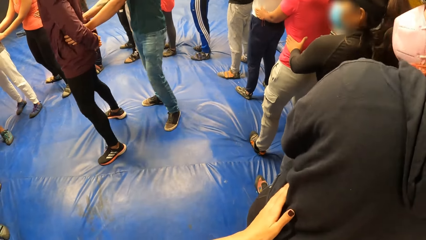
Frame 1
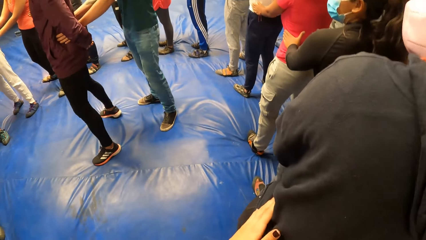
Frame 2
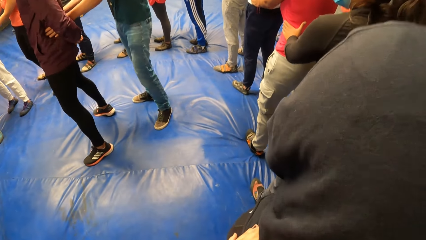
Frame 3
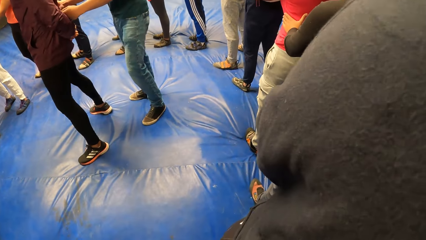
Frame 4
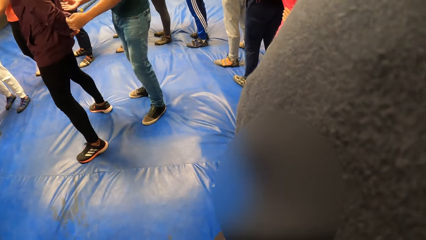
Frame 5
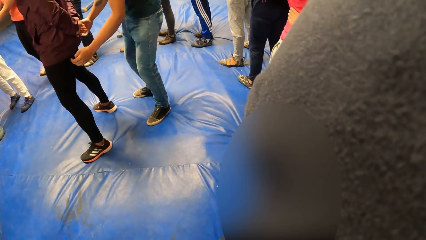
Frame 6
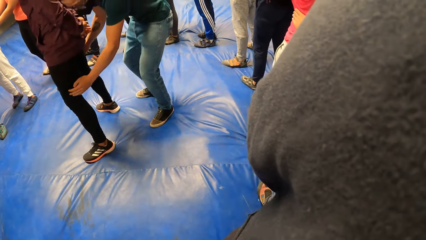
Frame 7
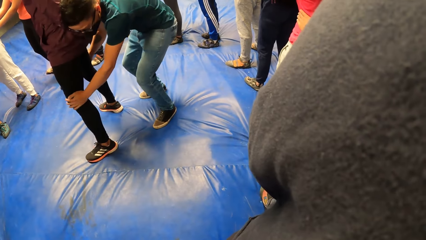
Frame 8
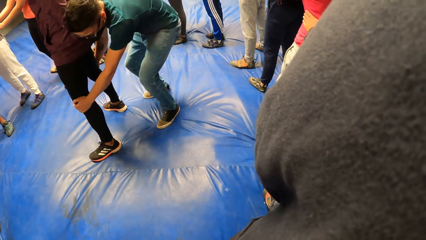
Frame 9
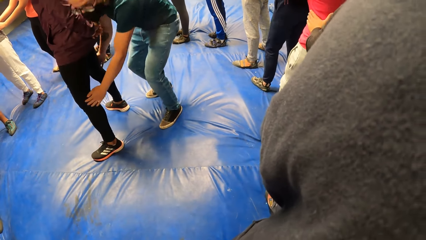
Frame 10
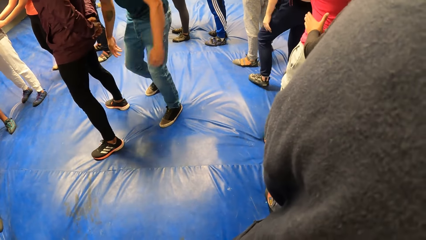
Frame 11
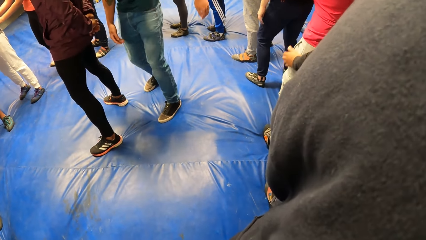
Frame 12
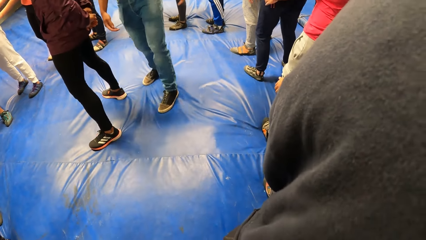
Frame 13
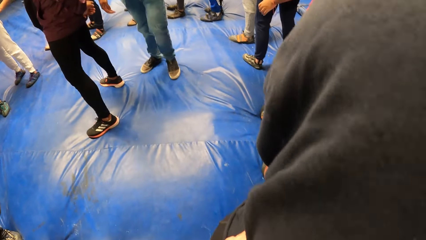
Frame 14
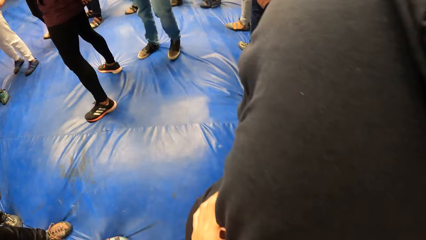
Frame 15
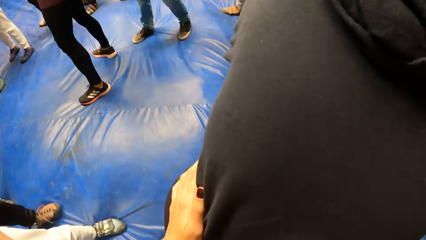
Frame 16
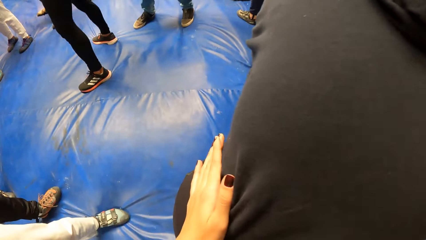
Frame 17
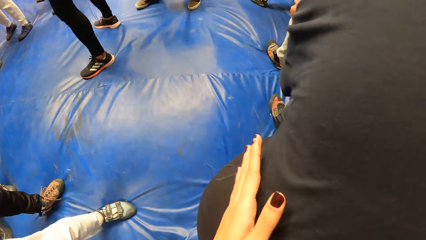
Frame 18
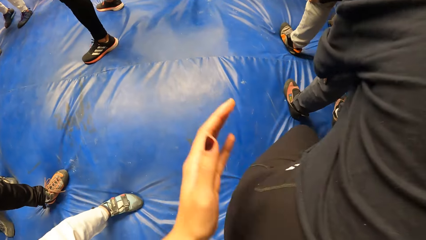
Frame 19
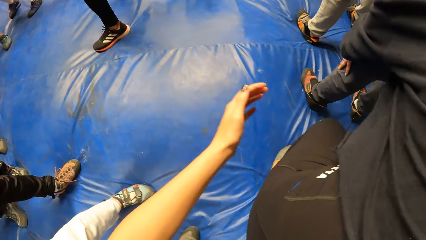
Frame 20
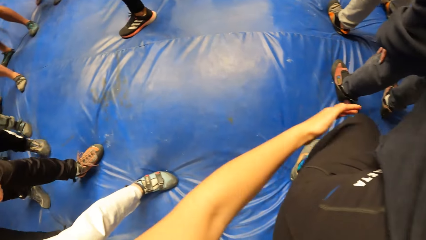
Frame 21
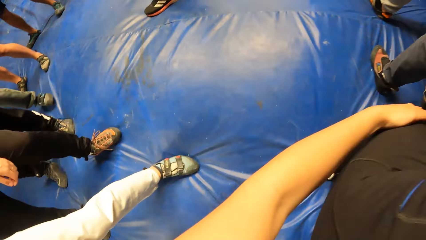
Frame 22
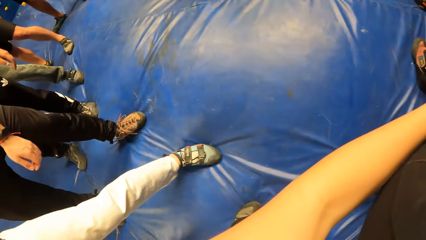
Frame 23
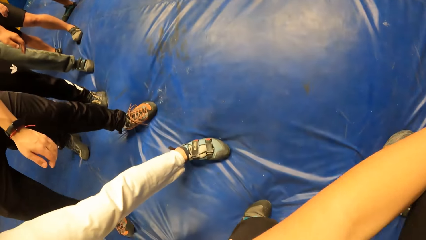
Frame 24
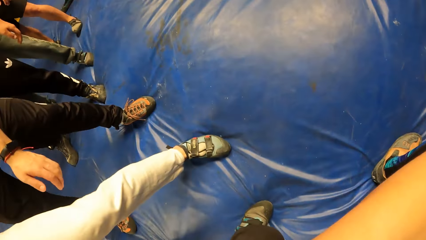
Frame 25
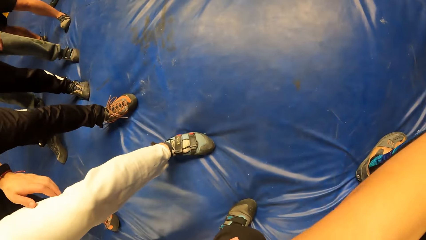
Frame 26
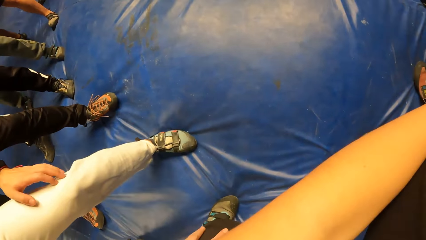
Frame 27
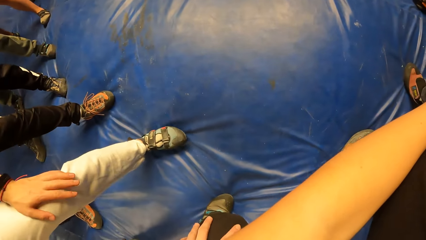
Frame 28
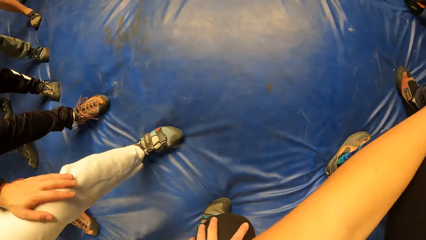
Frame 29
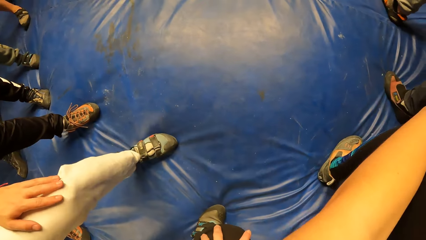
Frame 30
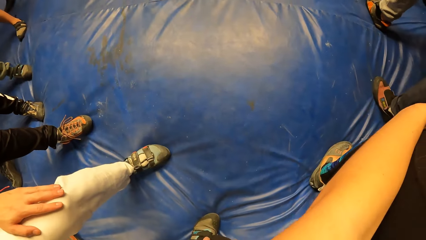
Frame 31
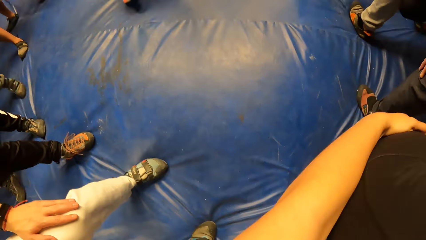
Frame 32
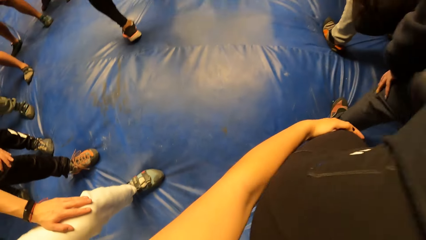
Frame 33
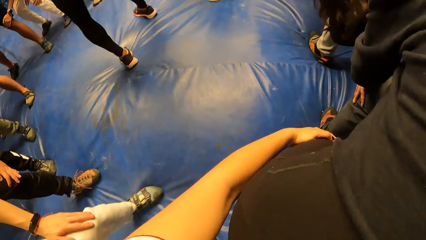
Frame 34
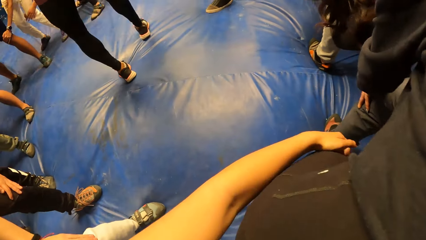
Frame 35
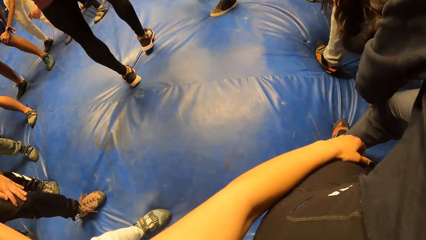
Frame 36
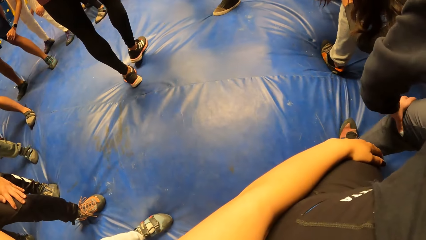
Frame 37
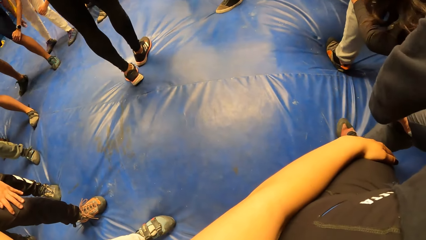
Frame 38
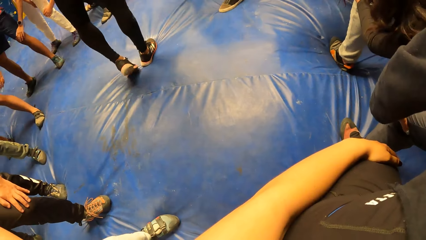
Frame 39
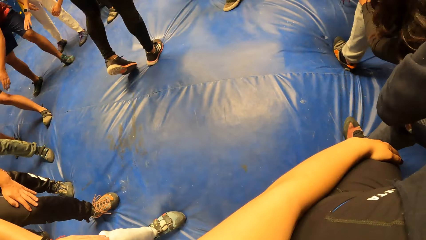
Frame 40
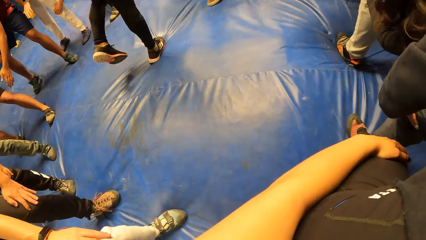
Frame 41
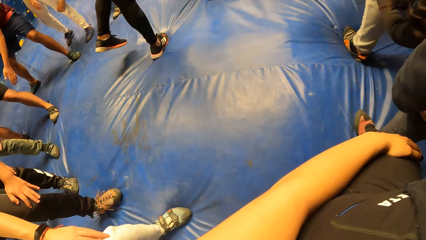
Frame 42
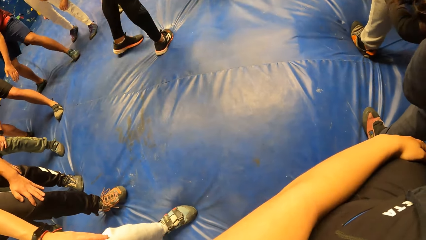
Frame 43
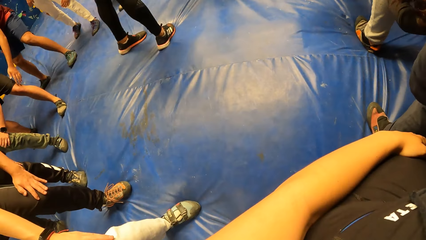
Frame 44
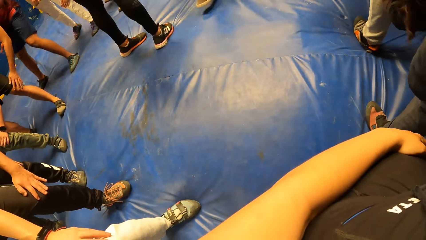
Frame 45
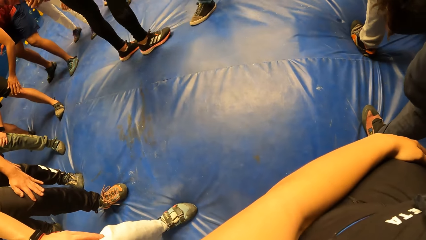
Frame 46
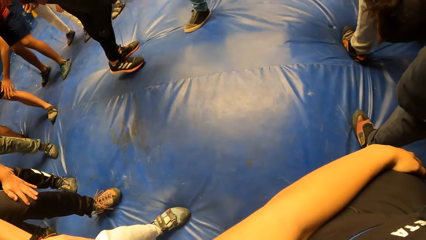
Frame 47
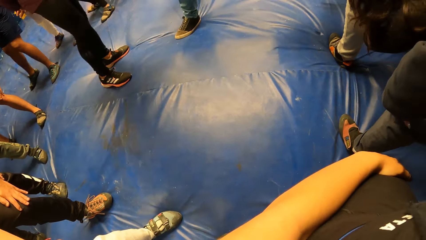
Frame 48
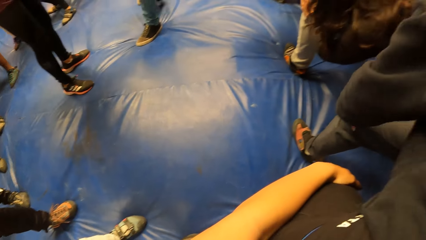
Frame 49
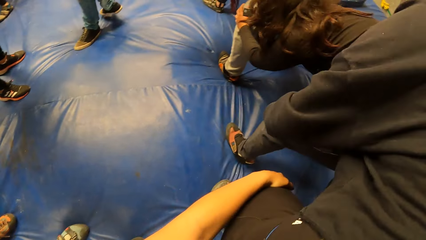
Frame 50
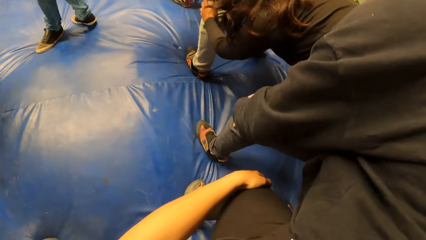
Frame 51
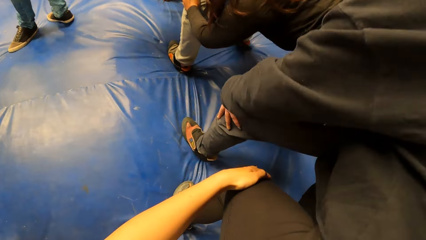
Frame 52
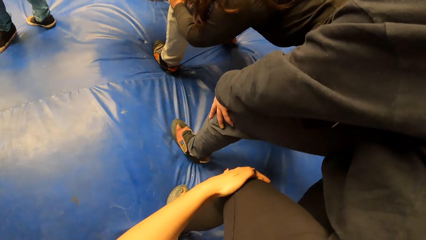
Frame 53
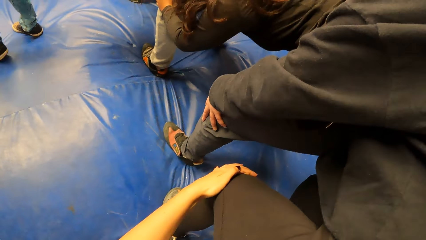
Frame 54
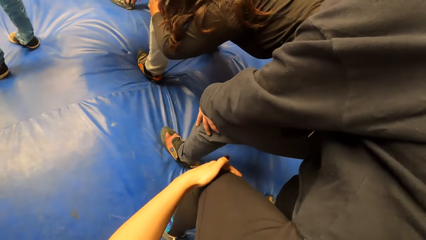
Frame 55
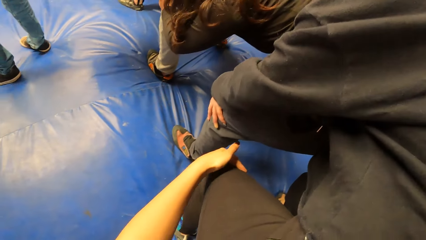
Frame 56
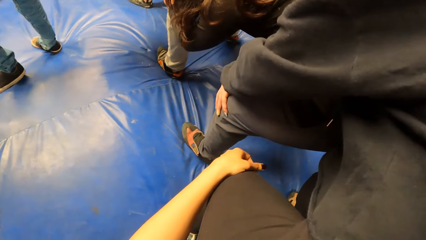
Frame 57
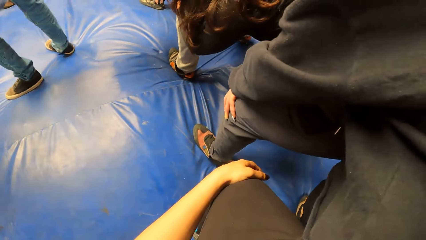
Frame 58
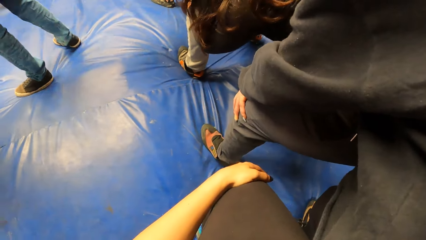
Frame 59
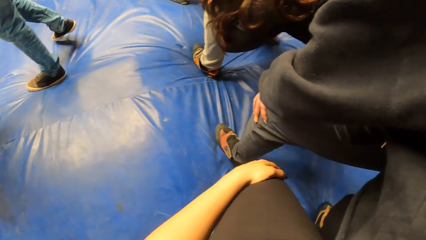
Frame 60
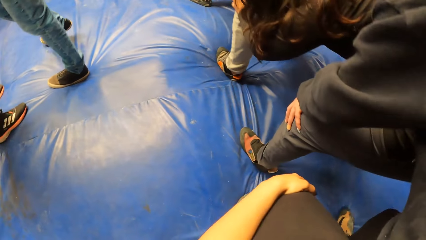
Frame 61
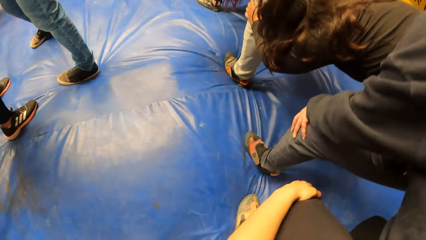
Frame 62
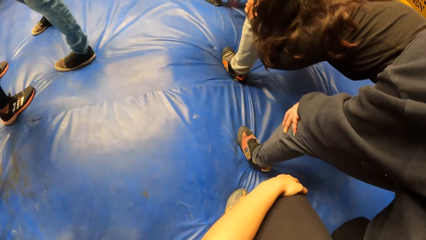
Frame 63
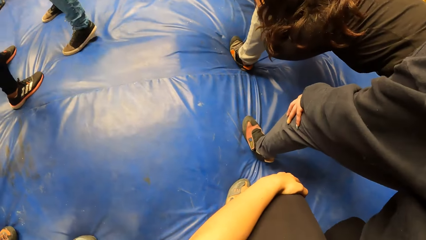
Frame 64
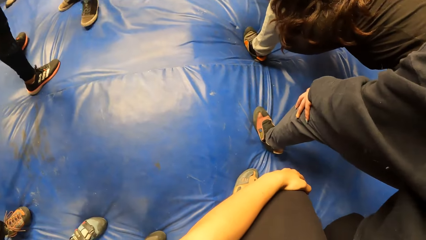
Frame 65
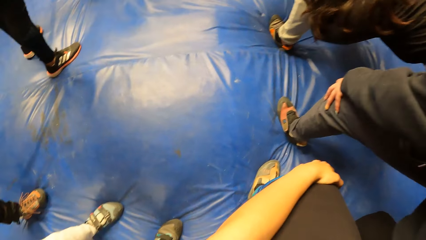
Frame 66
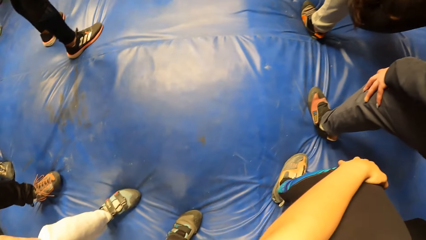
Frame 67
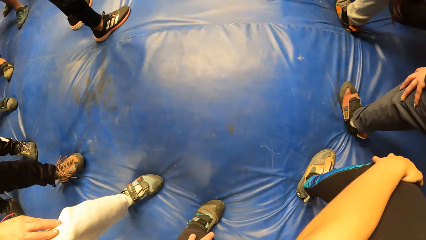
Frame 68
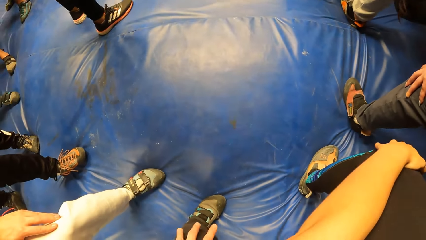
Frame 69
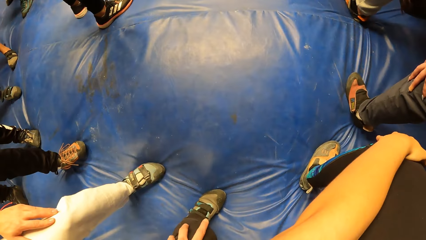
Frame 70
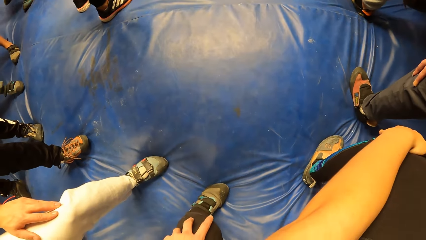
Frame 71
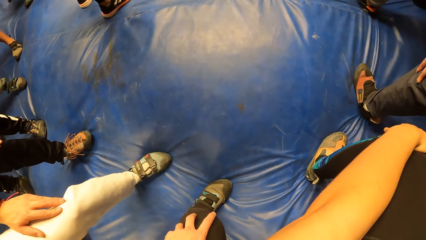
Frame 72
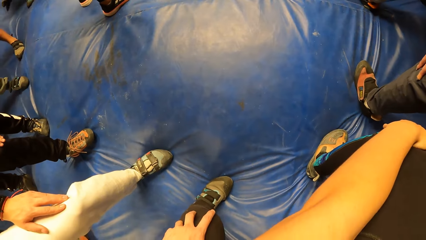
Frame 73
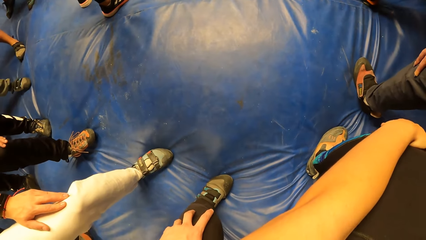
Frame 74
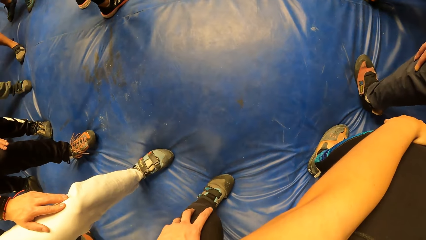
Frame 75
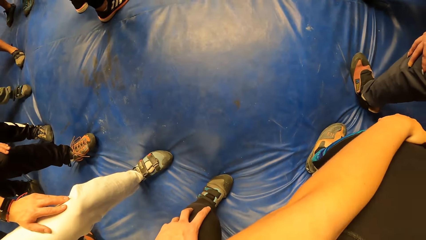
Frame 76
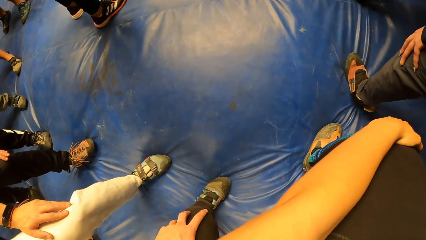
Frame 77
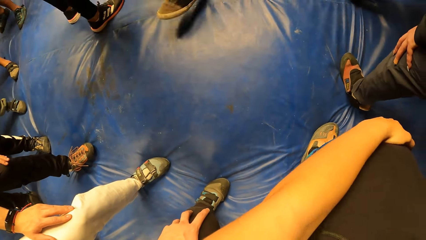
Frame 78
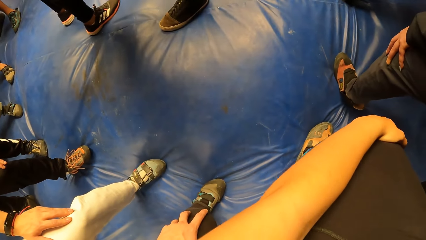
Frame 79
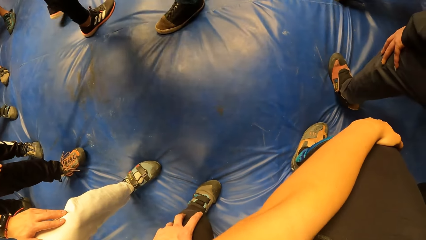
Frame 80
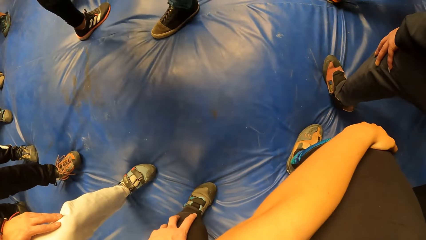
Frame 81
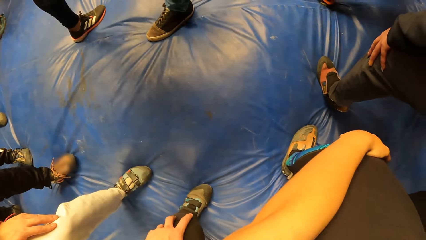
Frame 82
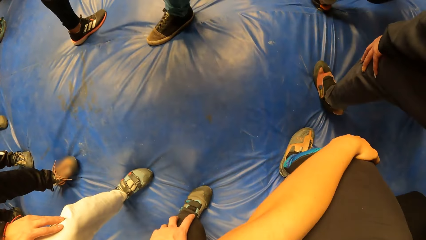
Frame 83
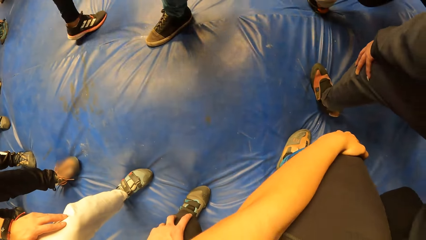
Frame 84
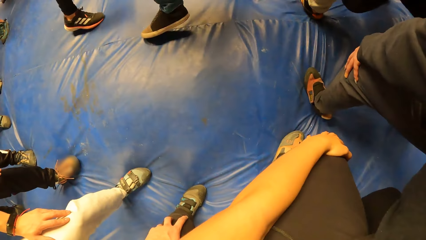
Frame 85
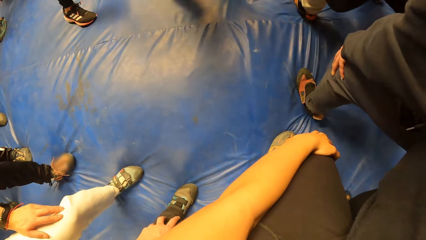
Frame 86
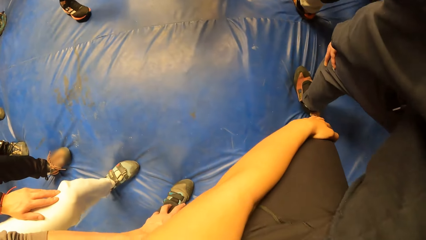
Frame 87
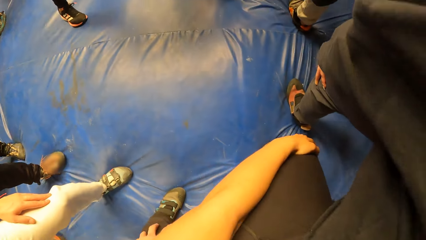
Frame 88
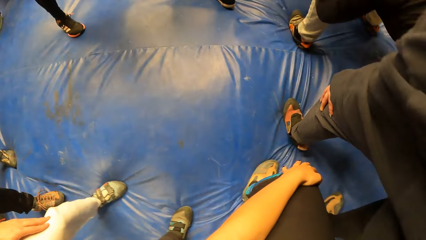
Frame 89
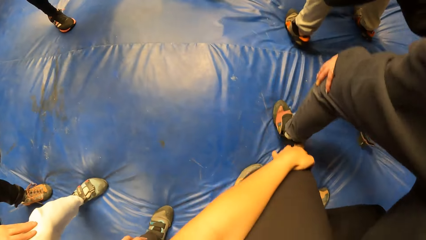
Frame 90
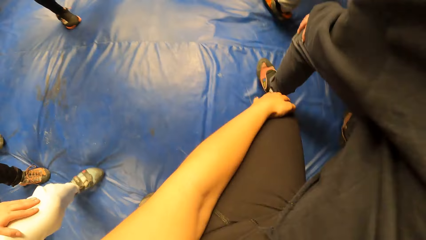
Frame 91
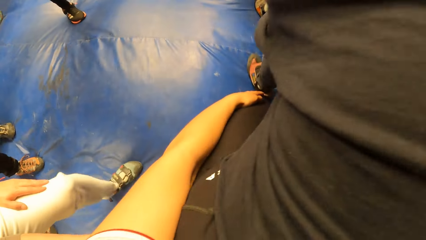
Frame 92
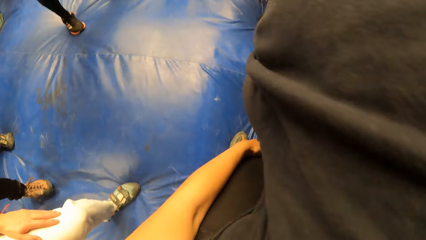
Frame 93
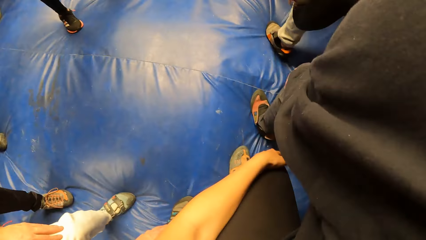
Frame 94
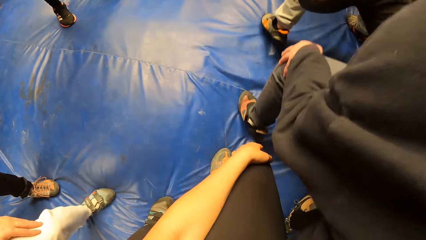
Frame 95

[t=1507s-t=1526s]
A man holds another man's waist. The first man holds the other man's legs. The first man moves around the cushion. The camera wearer places both hands on the knee of a woman. A man touches the camera wearer with his right hand. The camera wearer holds a lady's legs. The lady holds another lady's legs. The camera wearer leans forward. The first lady holds her knees. The other lady holds her knees. The camera wearer holds her knees.
